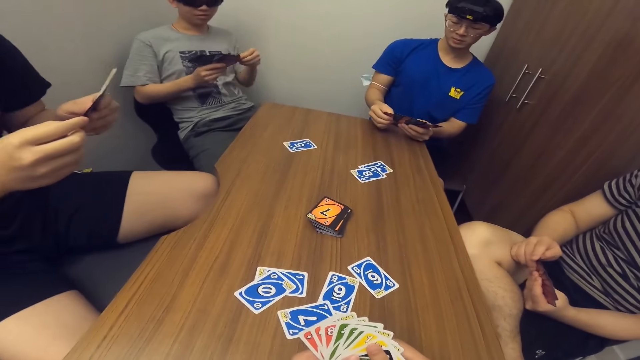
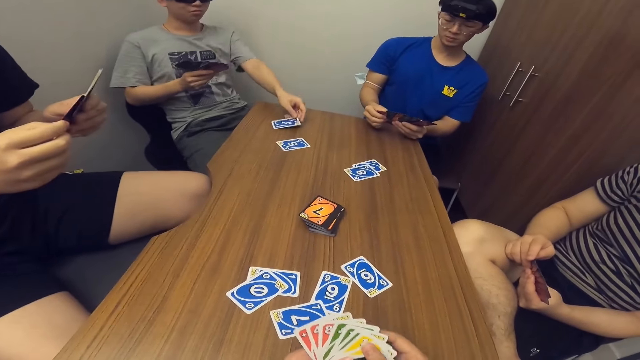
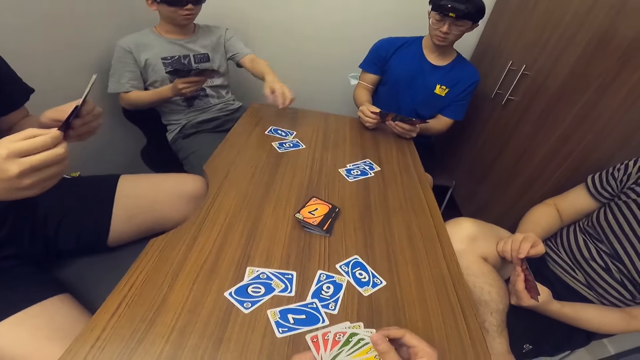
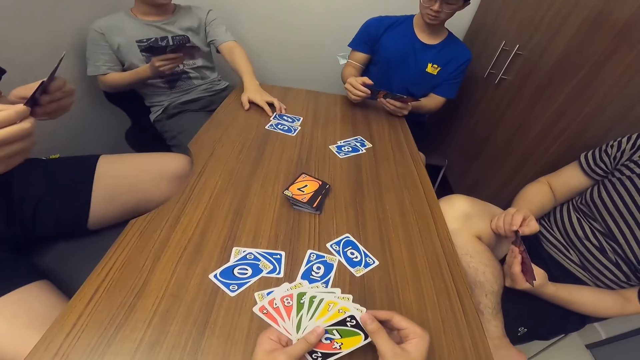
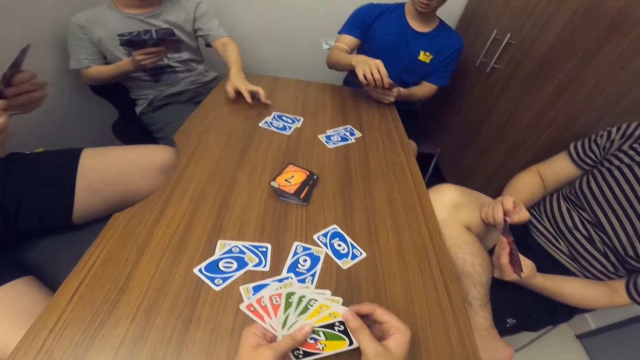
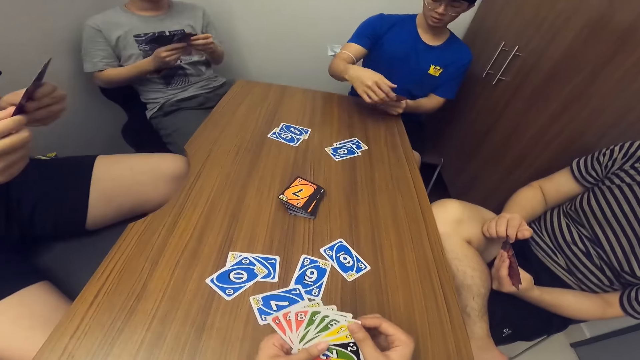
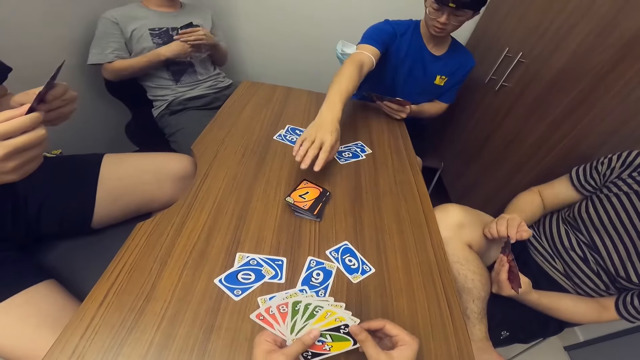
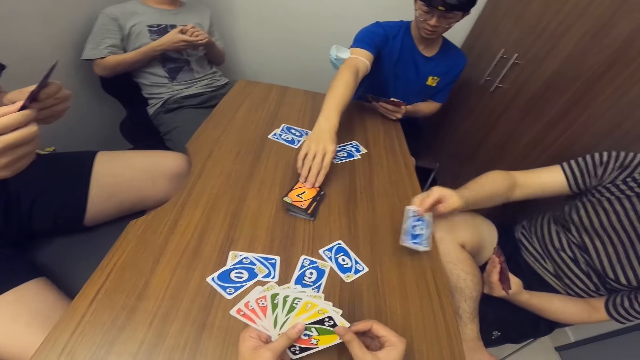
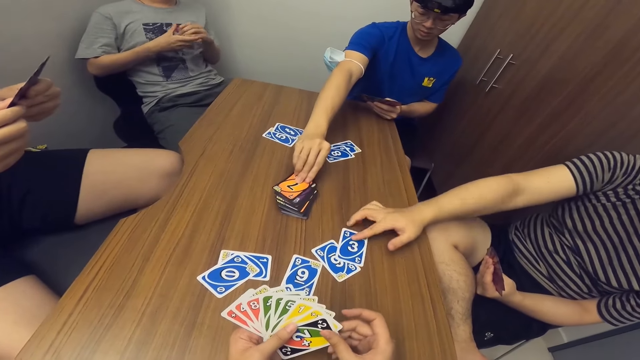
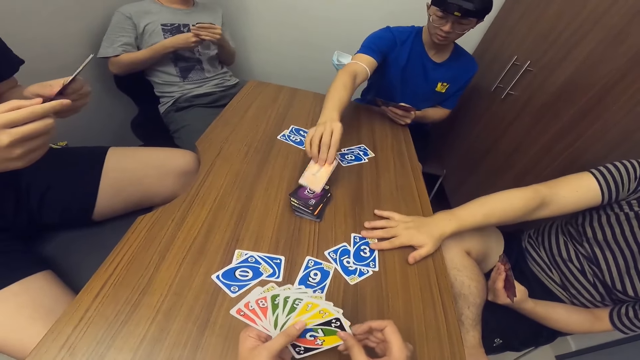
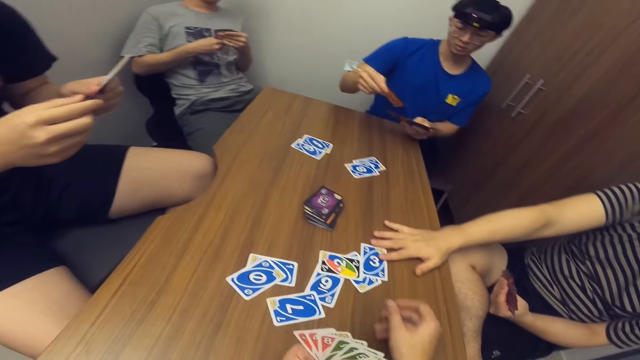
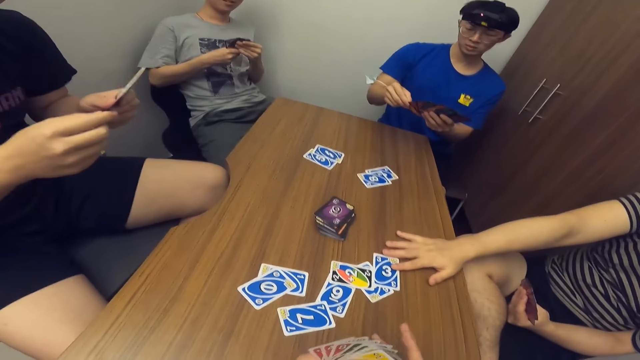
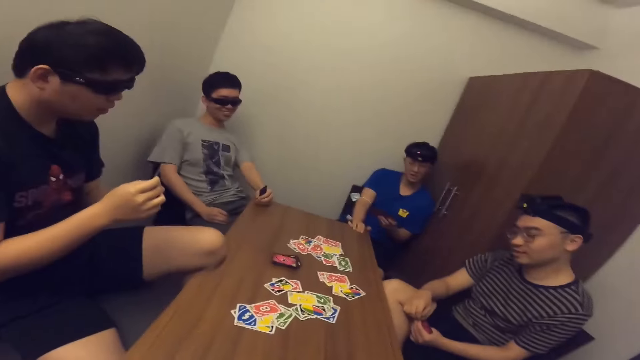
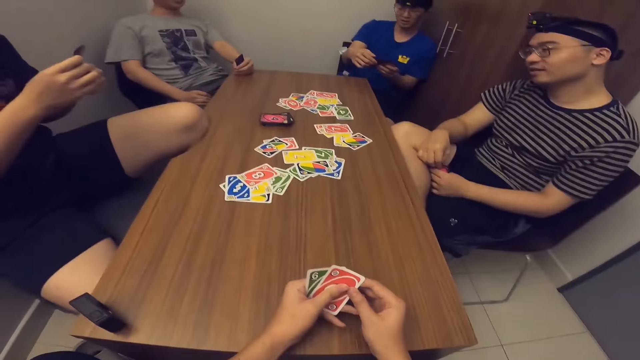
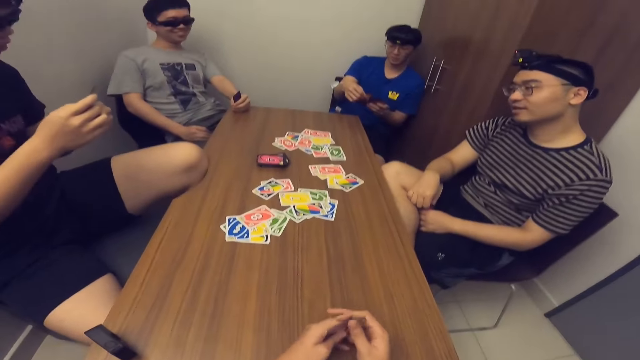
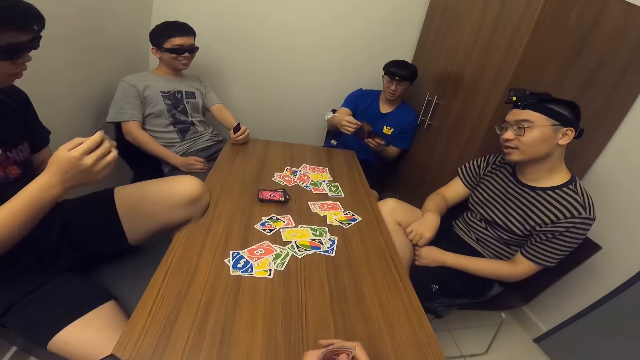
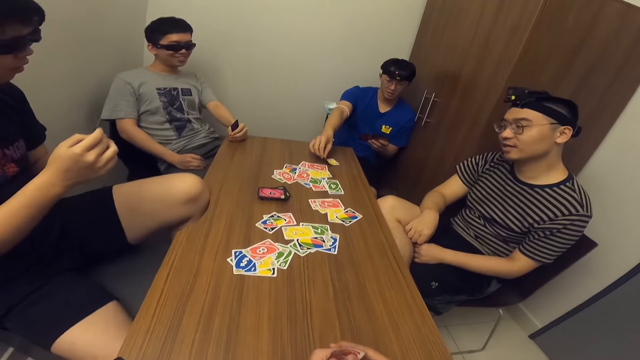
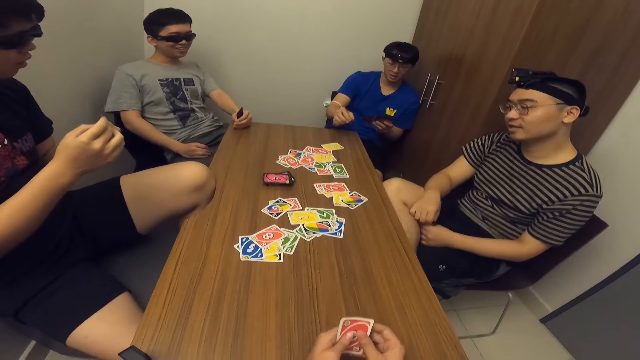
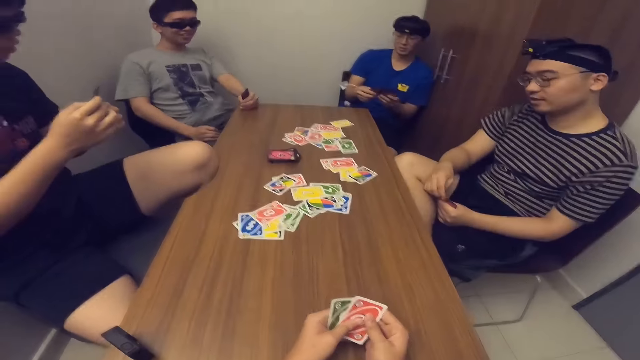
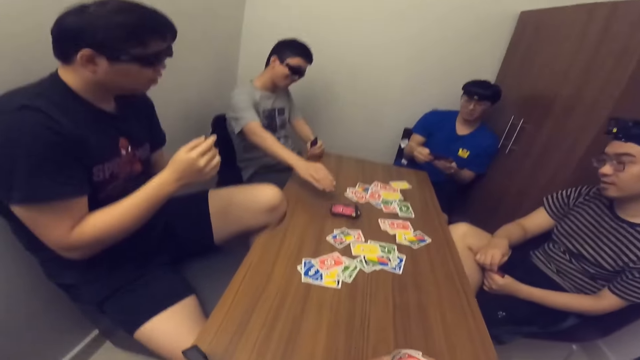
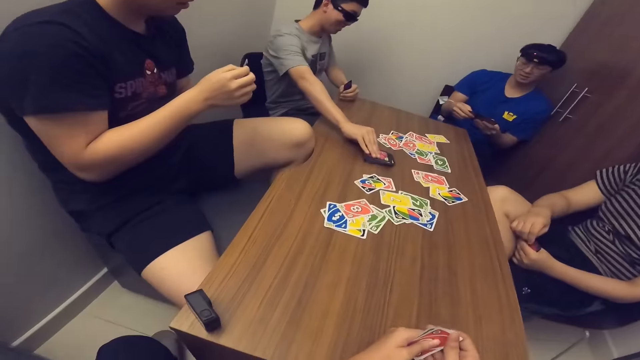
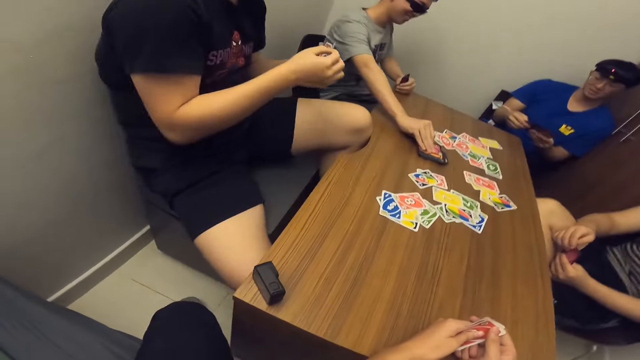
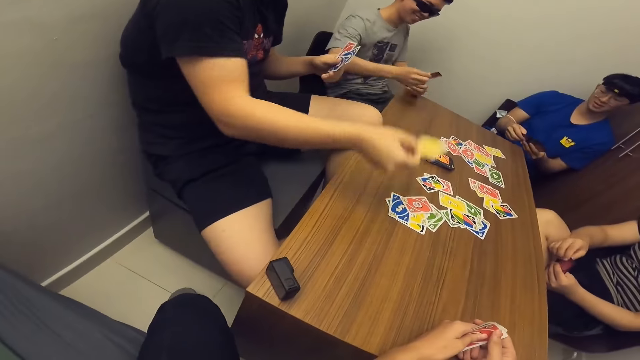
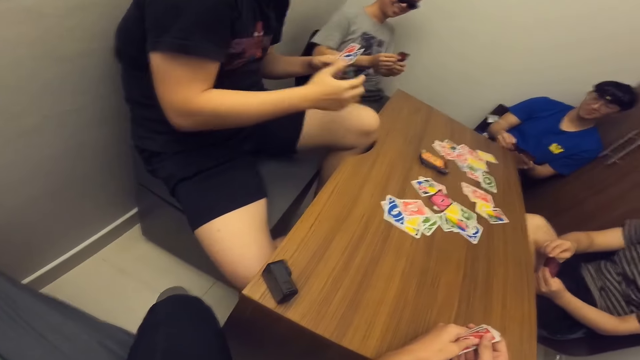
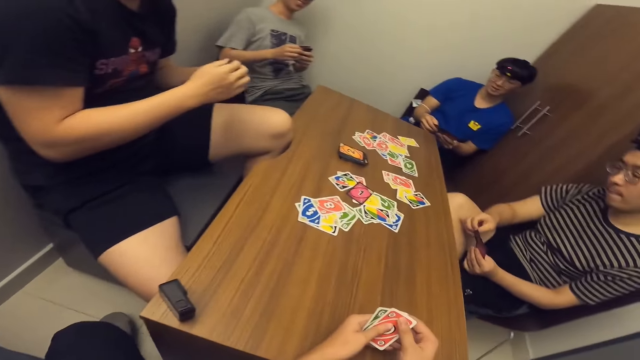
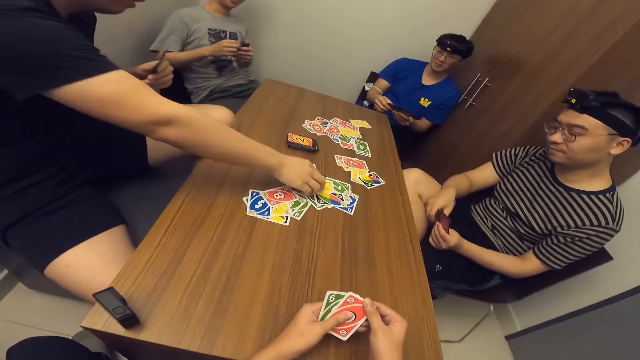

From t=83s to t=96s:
A man drops a card on the table with his left hand. He moves the cards on the table with his left hand. Another man picks a card from the deck of cards on the table with his right hand. A third man drops a card on the table with his right hand. The camera wearer drops a card on the table with his right hand. The second man drops a card on the table with his right hand. The first man drops a card on the table with his right hand. He picks a card from the table. A fourth man drops a card on the table with his right hand.

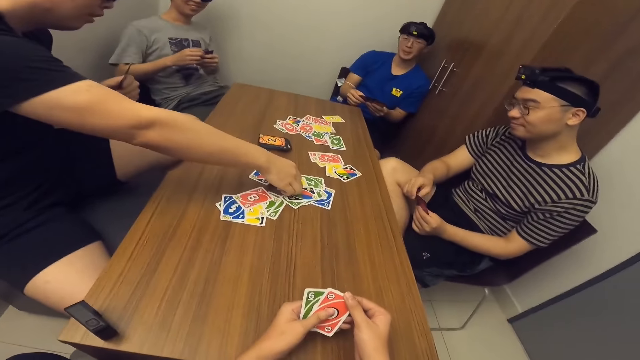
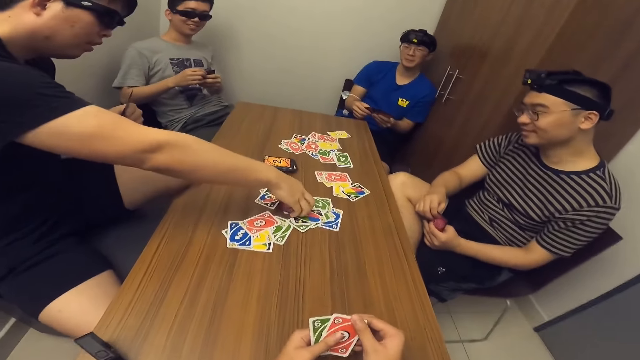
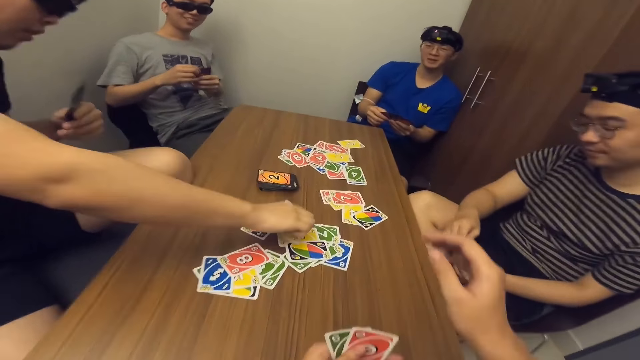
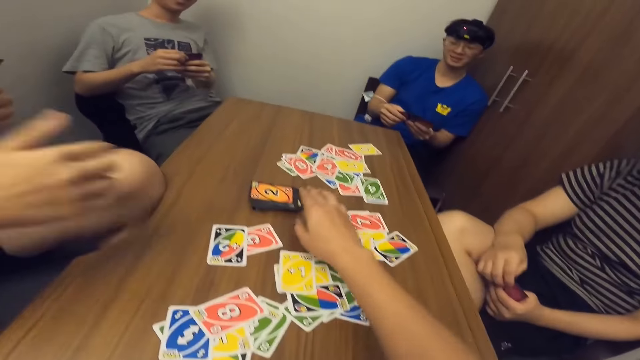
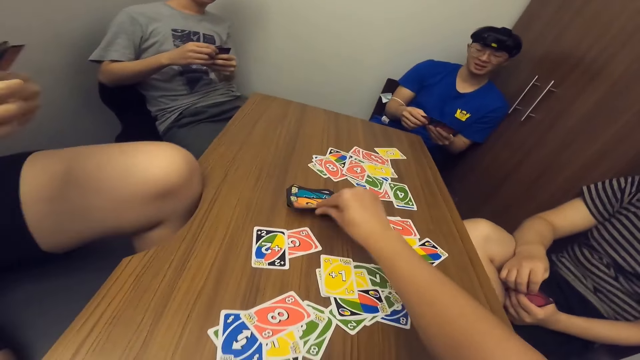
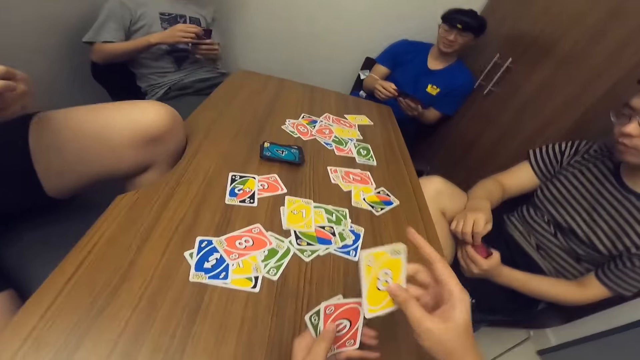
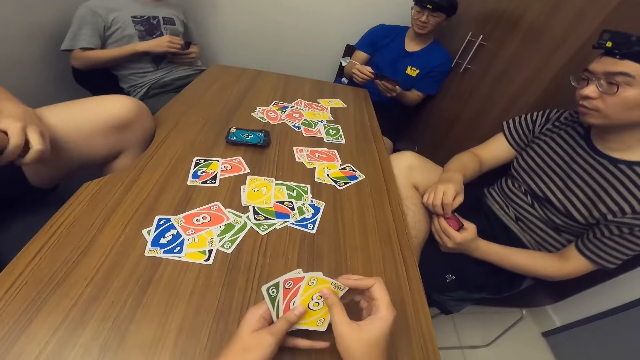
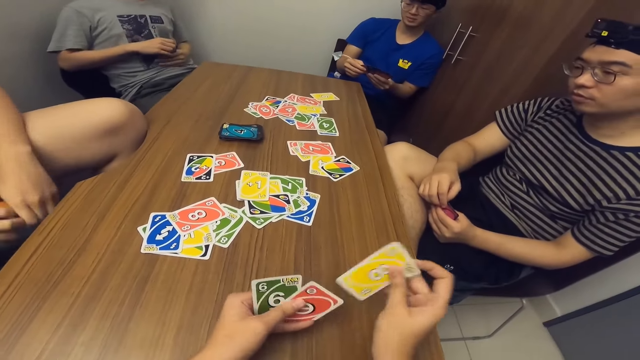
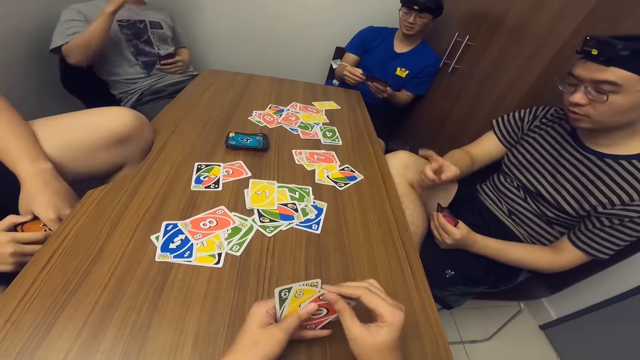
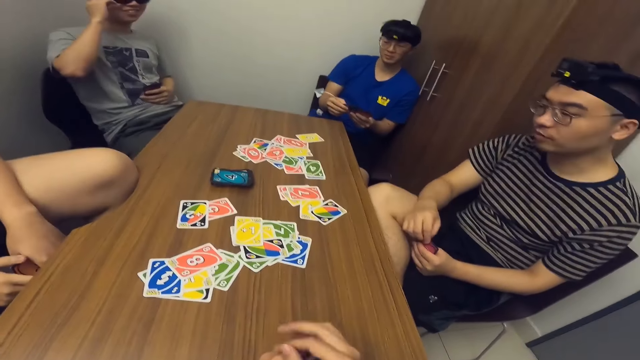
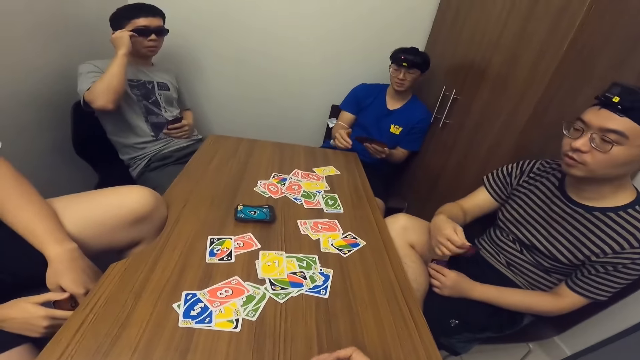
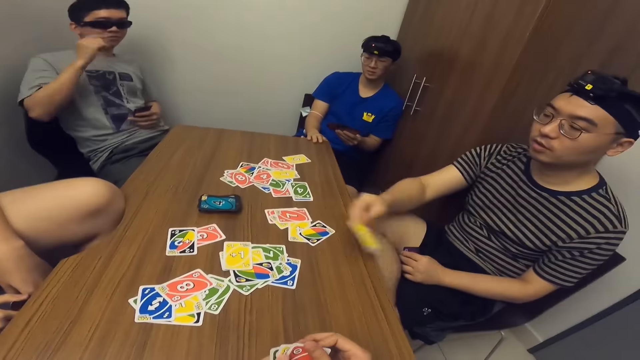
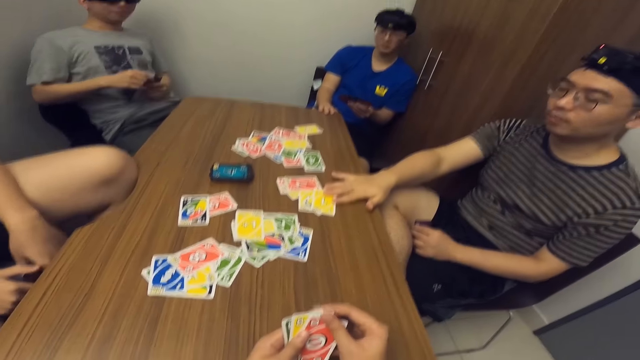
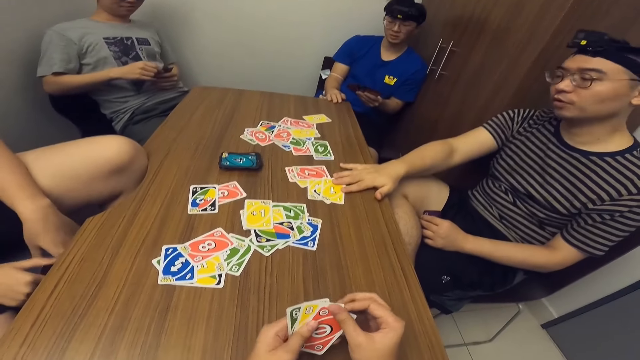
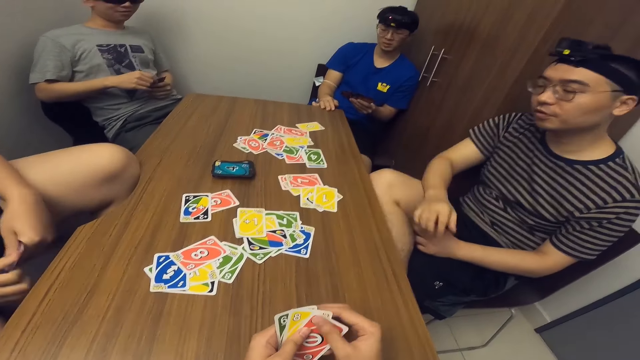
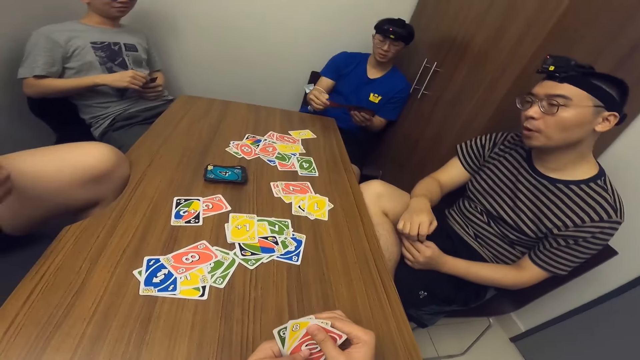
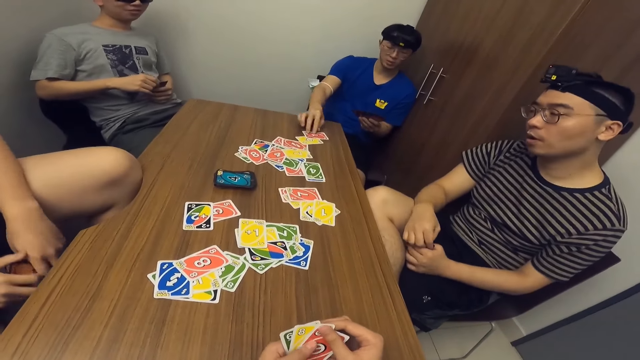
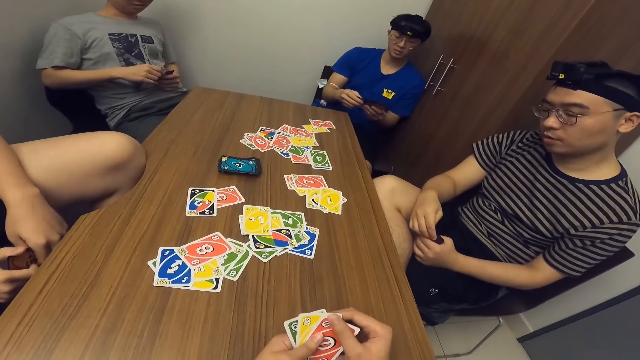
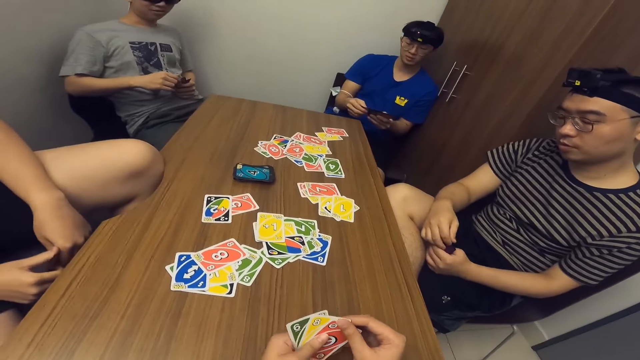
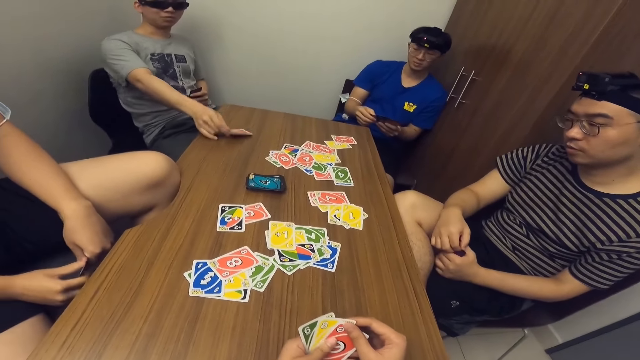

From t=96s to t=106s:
A man turns a card on the table. The camera wearer picks a card from the deck of cards on the table with his right hand. Another man drops a card on the table with his right hand. A third man drops a card on the table with his right hand.
